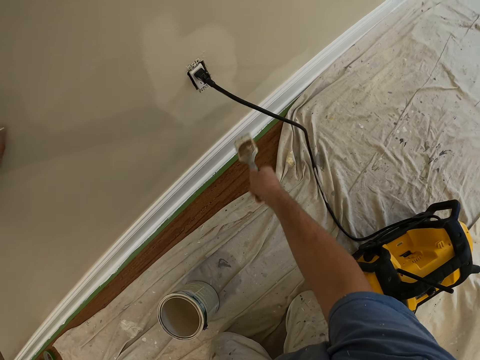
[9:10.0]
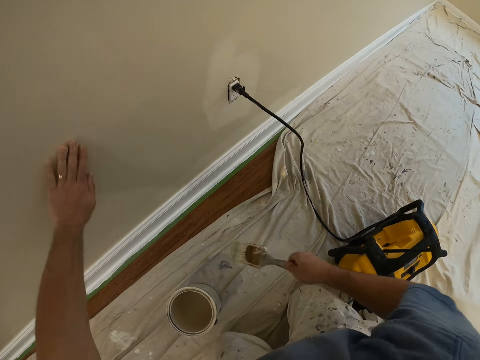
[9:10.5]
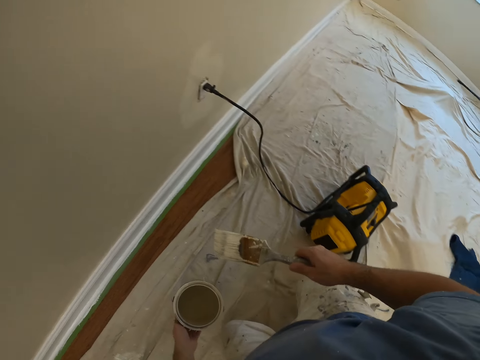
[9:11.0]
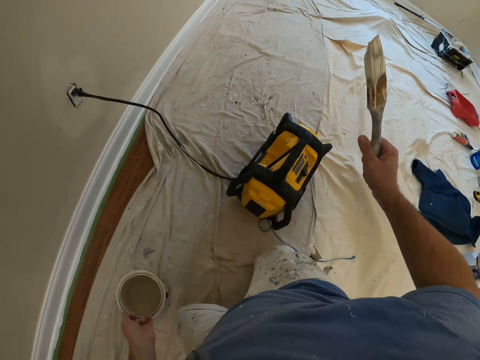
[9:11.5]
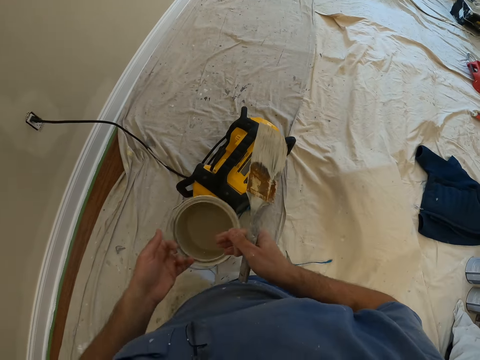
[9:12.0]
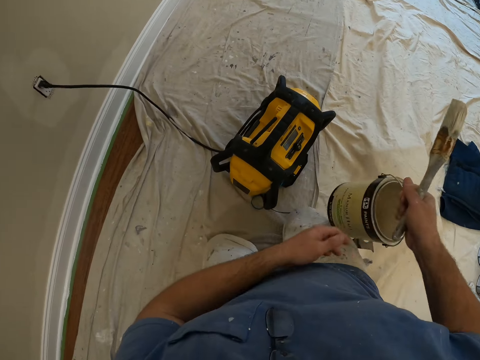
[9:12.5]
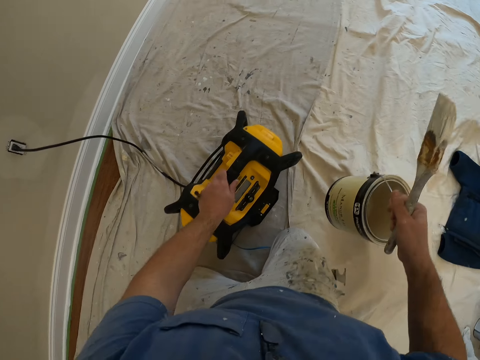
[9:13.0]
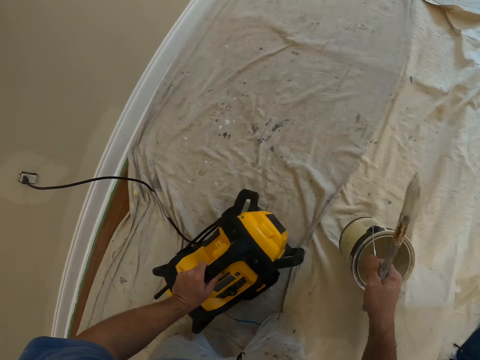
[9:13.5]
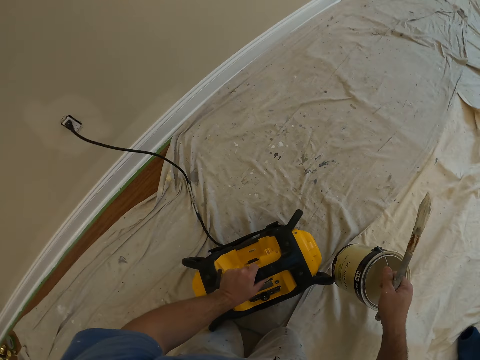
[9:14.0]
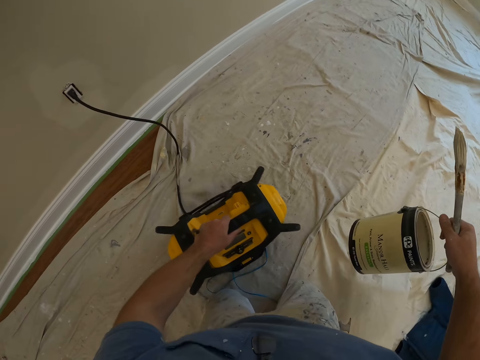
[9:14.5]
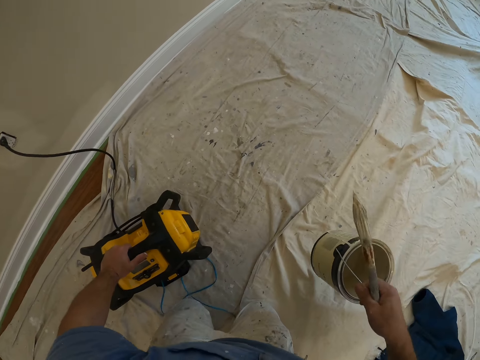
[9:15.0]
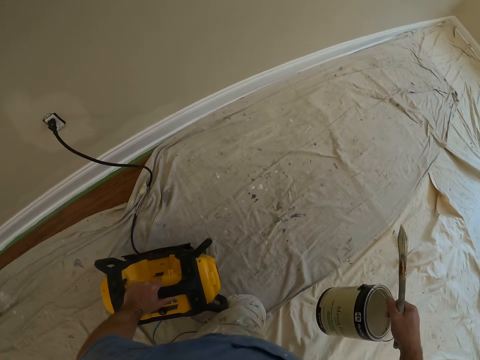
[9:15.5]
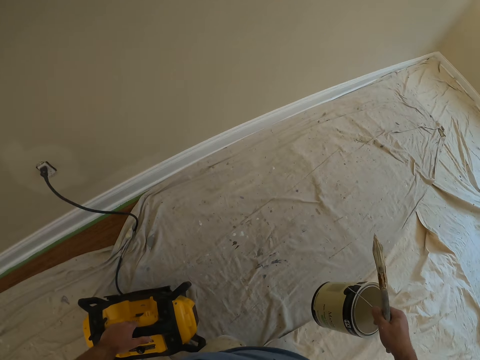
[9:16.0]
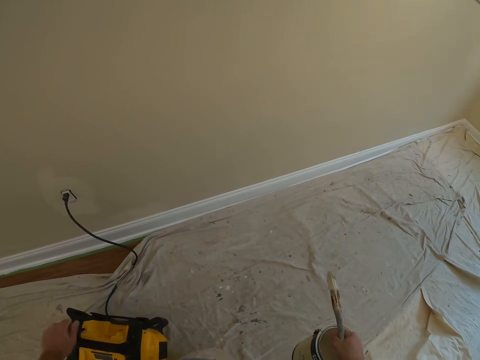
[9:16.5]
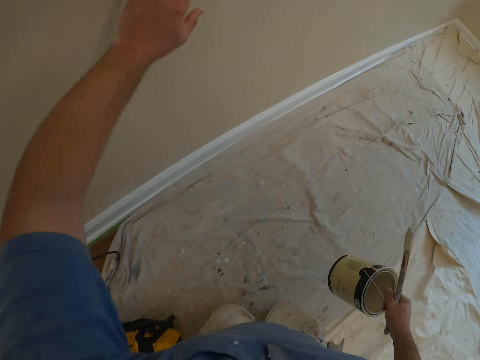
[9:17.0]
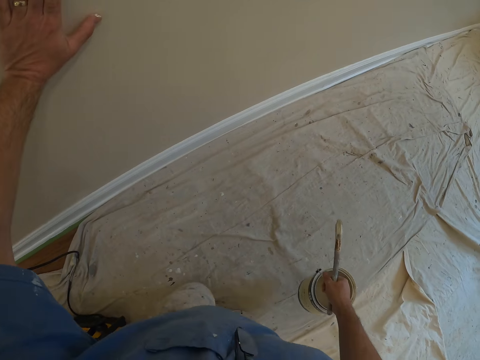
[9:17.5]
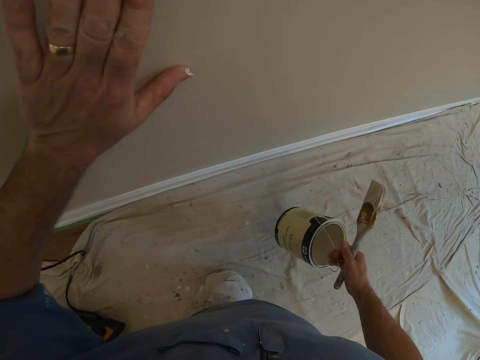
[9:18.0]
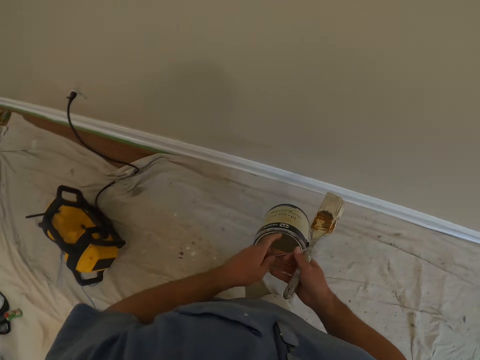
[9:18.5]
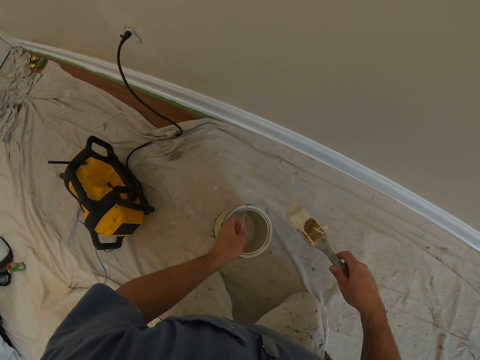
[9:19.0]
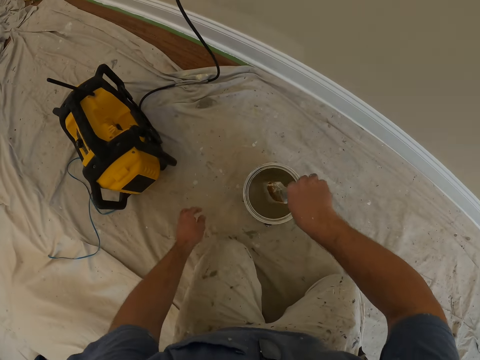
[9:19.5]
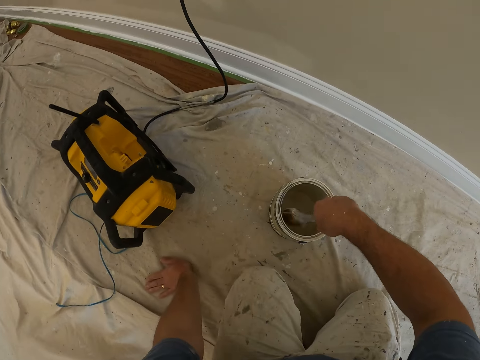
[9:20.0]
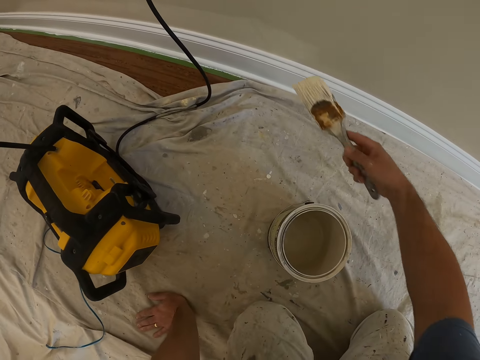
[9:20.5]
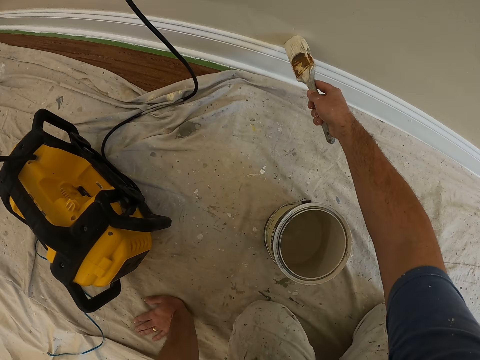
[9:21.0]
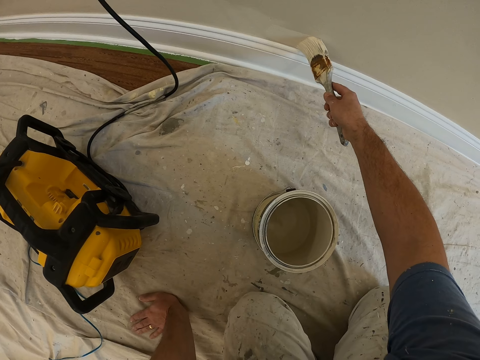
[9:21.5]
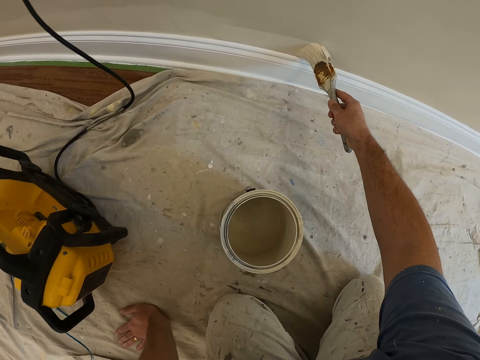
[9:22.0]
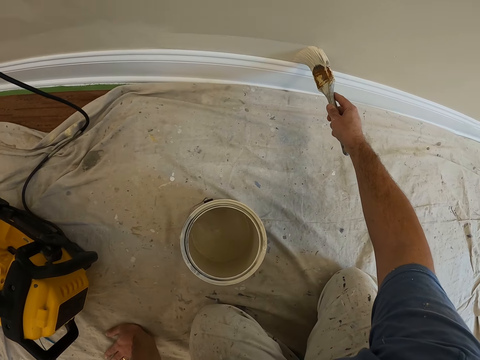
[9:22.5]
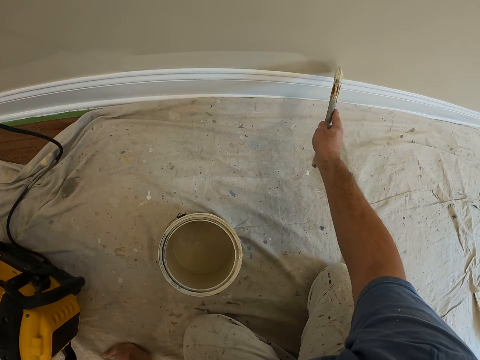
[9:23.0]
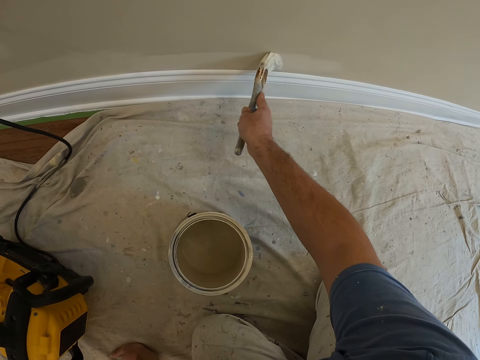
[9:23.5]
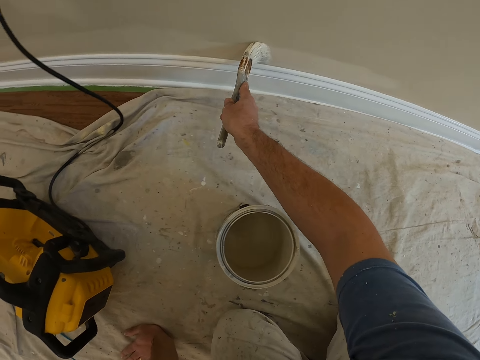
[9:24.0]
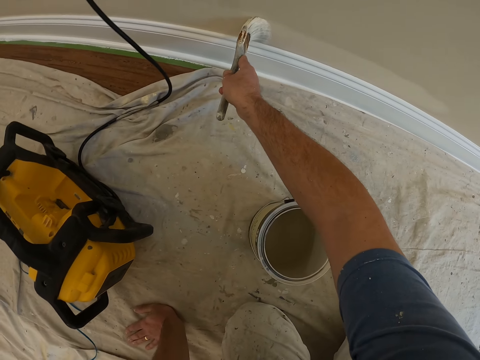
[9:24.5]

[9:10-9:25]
The camera wearer carries the paint bucket from the floor with his left hand. He passes the bucket to his right hand. He returns the machine to its position. He holds on to the radio. He walks towards the corner of the room. He places his left hand on the wall. He passes the paint container back to his left hand. He drops the paint container on the floor. He dips the brush in his right hand into the paint container on the floor. He places his left hand on the floor. He paints the wall with the brush in his right hand.

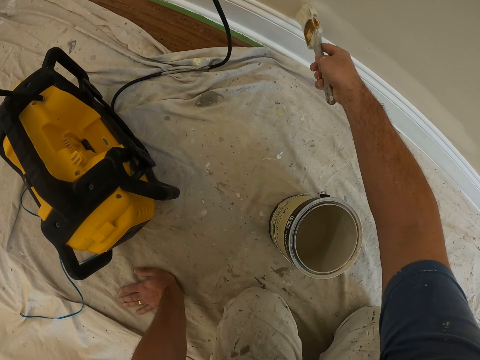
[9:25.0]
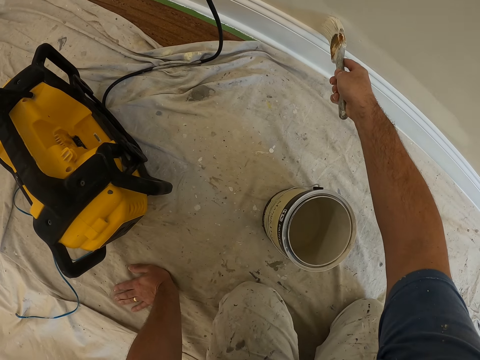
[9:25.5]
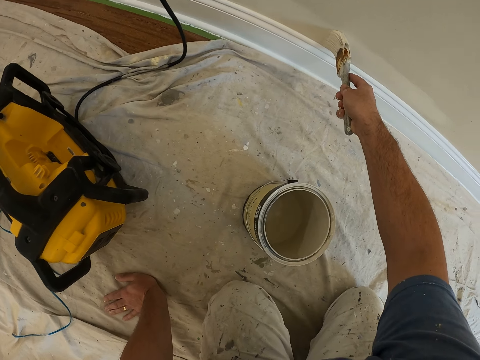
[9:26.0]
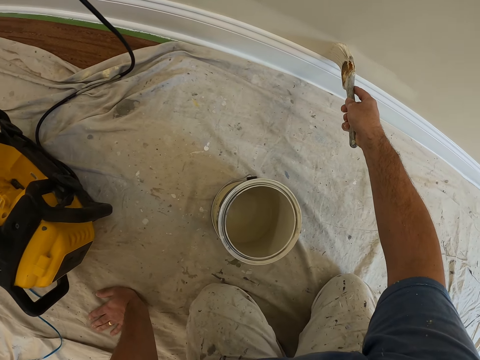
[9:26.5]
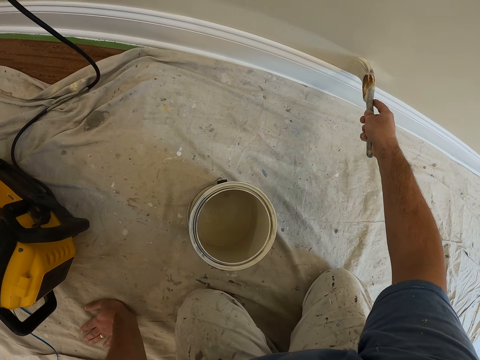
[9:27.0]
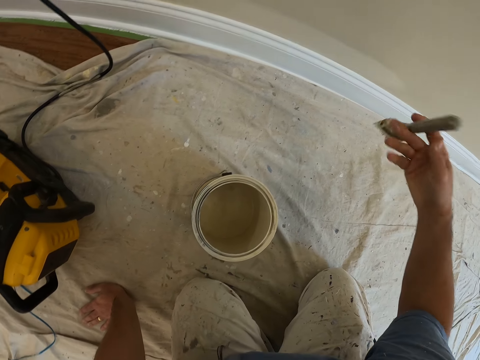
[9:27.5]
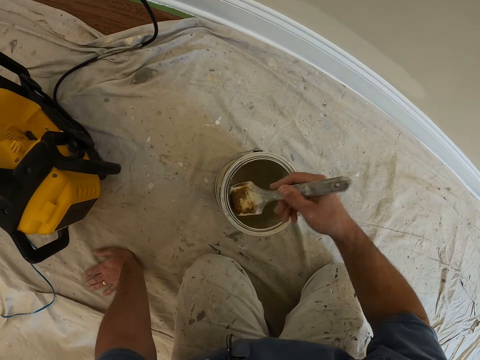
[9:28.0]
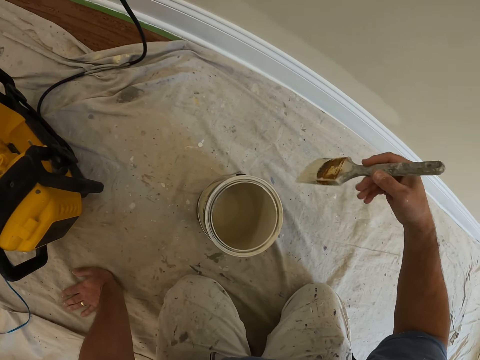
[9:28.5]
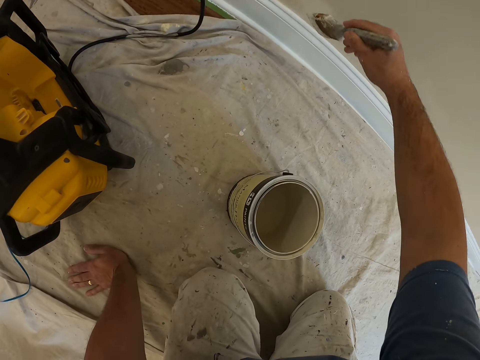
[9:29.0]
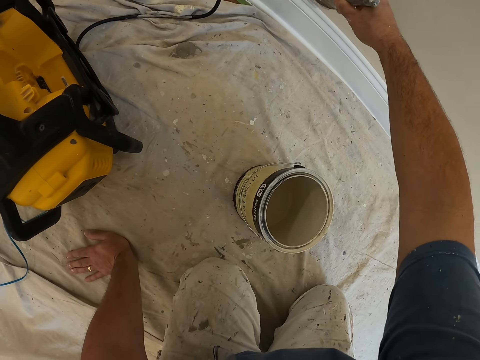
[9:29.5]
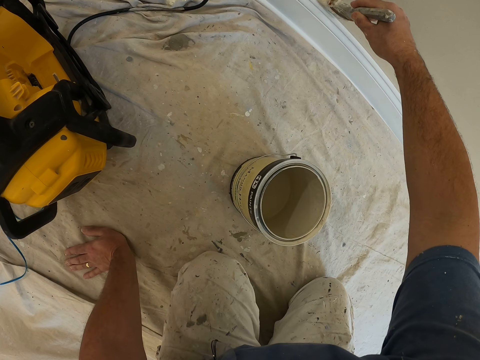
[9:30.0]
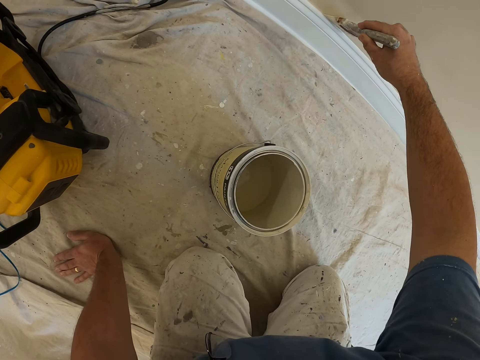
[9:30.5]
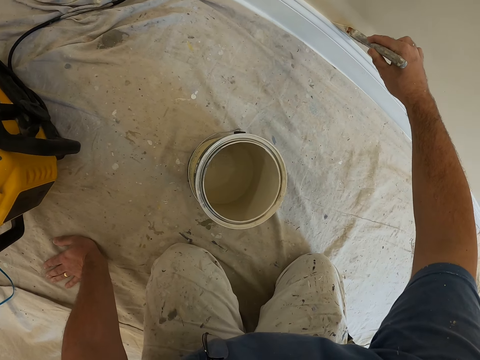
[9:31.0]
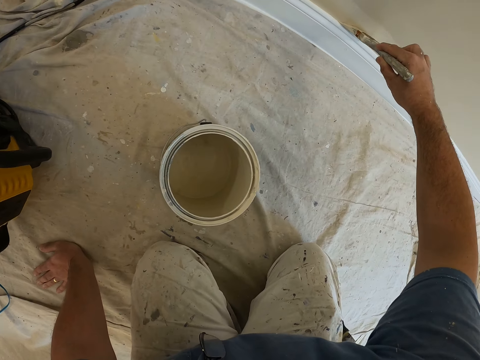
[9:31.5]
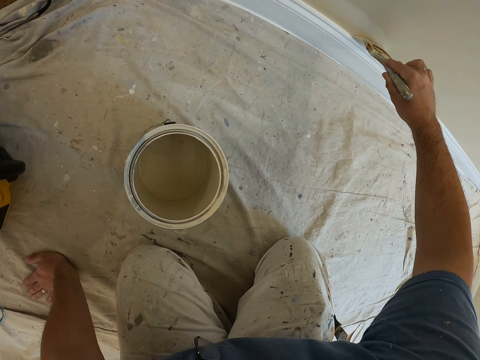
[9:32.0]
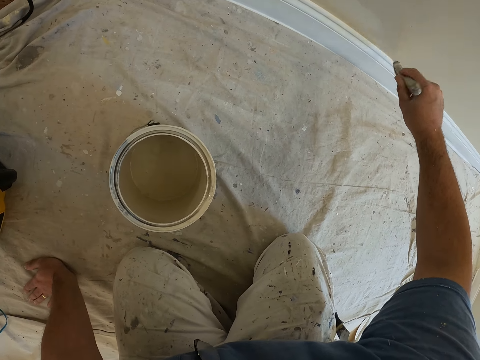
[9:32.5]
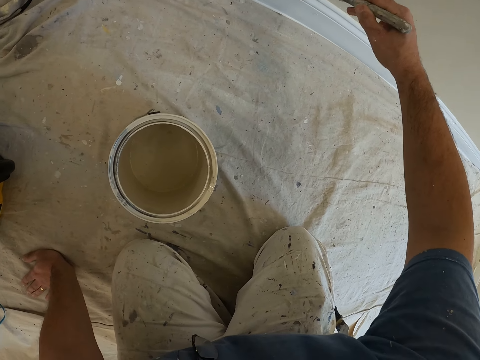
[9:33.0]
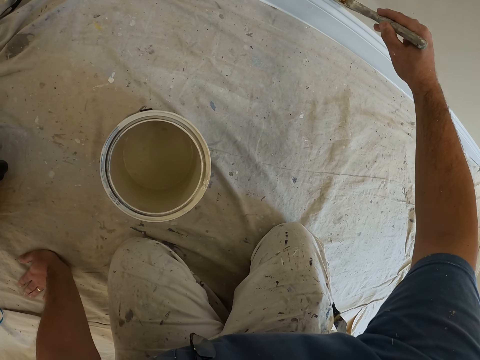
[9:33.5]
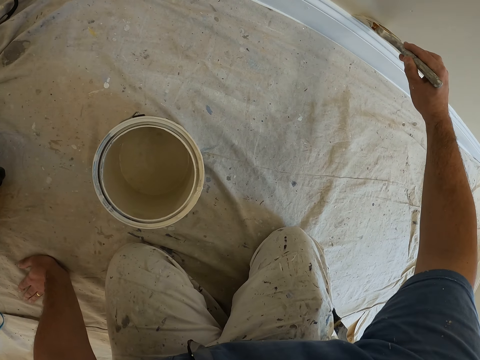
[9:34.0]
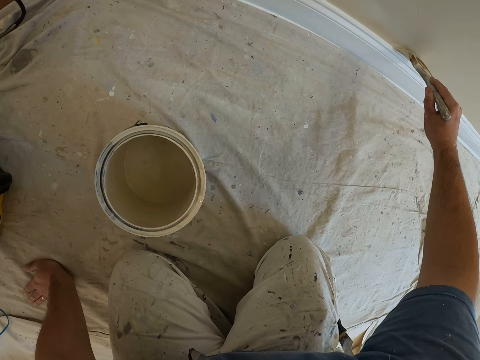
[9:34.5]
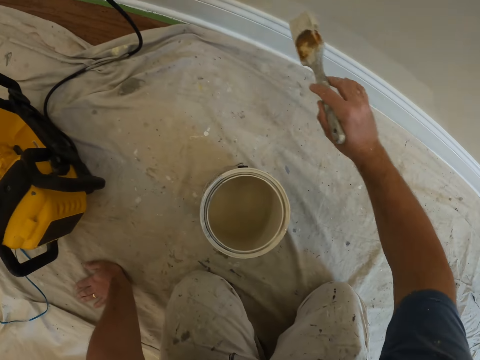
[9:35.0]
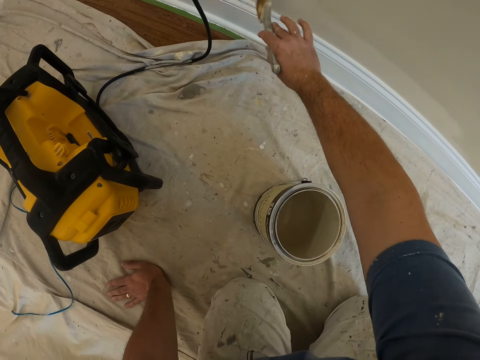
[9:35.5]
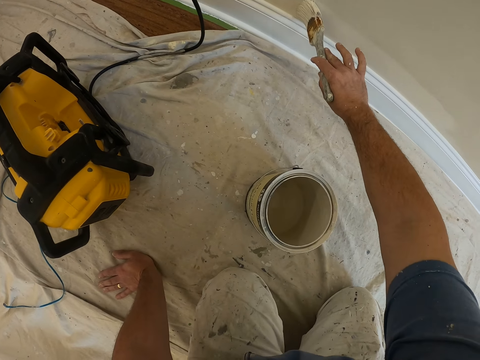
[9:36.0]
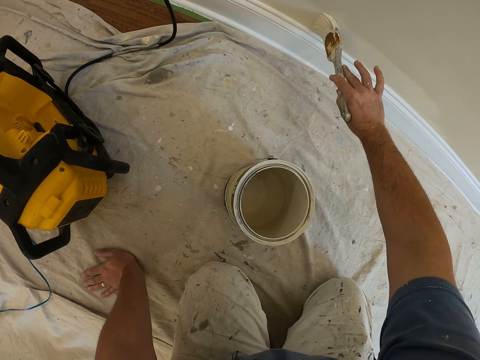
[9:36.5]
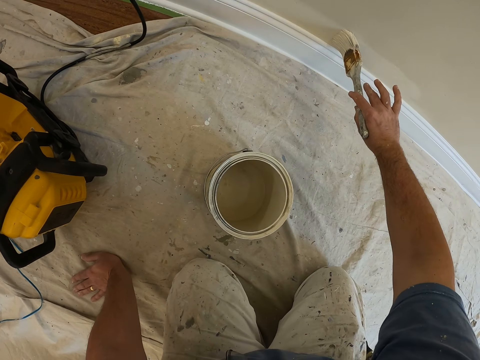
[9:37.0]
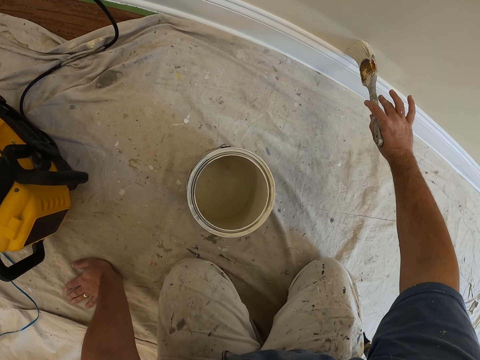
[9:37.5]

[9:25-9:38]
The camera wearer dips the brush in his right hand into the paint container on the floor. He paints the wall with the brush in his right hand.
